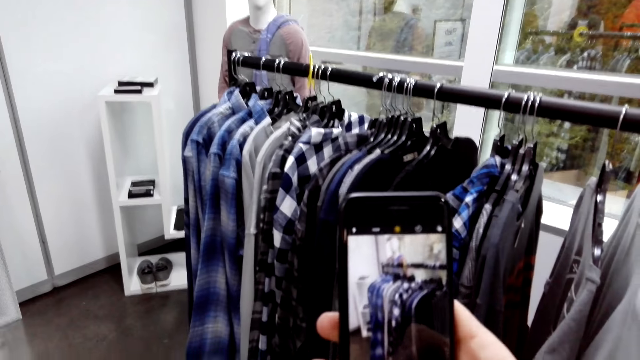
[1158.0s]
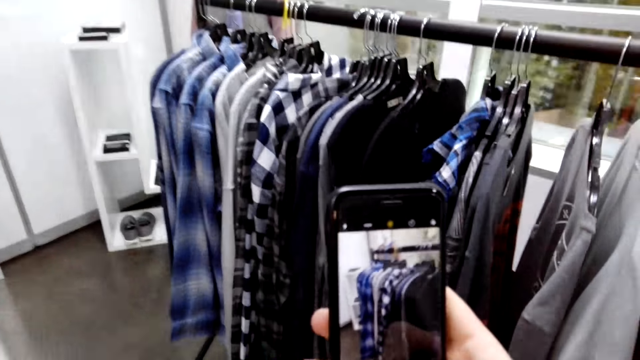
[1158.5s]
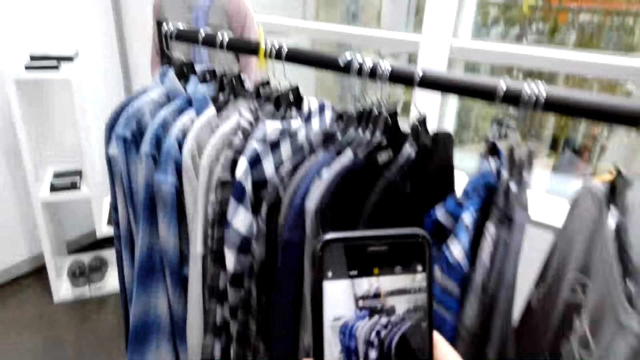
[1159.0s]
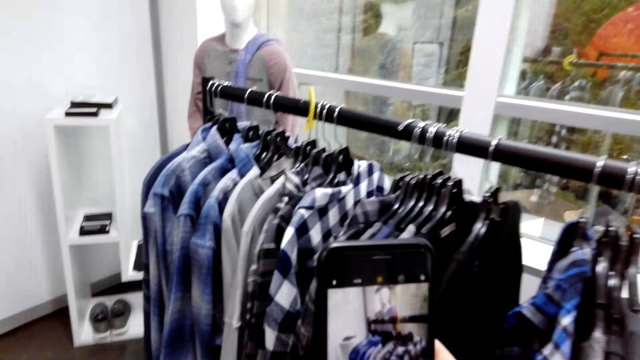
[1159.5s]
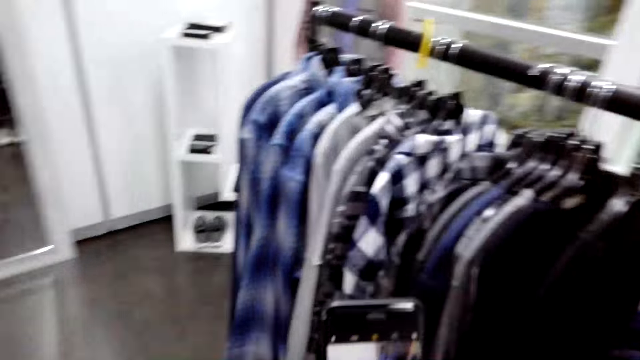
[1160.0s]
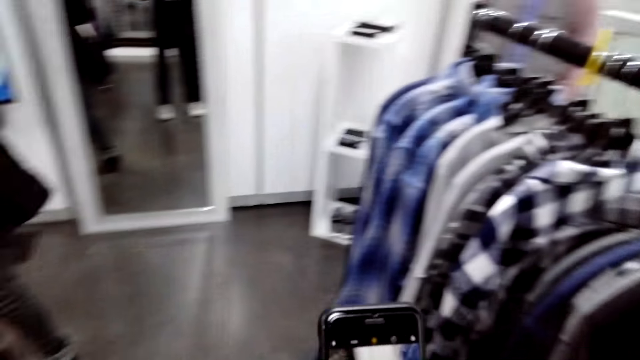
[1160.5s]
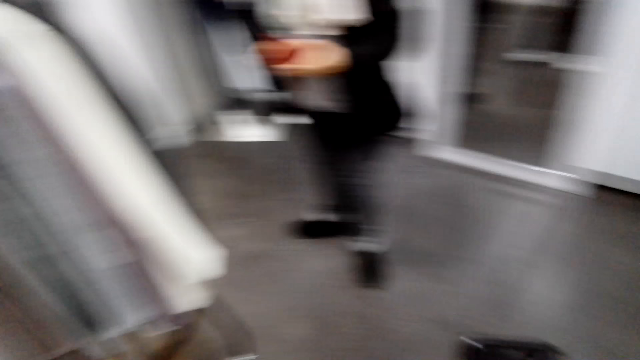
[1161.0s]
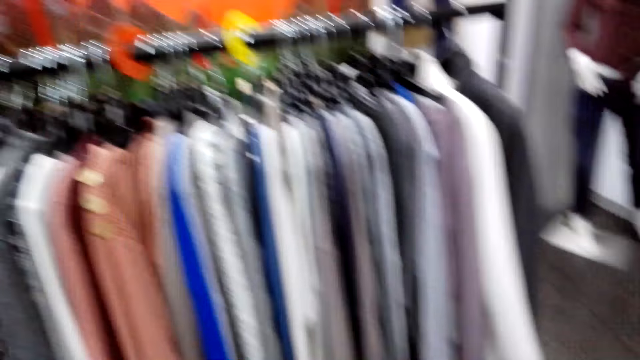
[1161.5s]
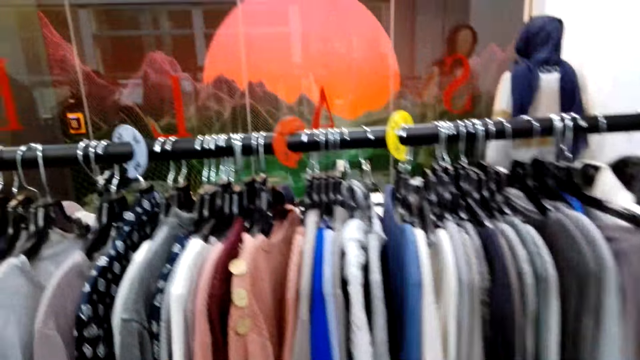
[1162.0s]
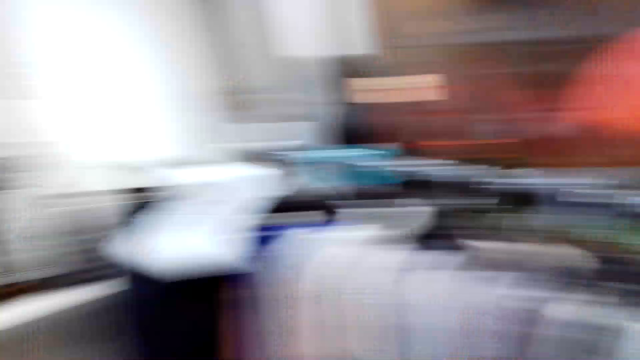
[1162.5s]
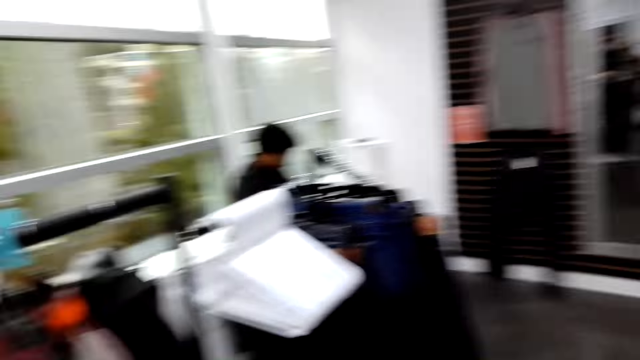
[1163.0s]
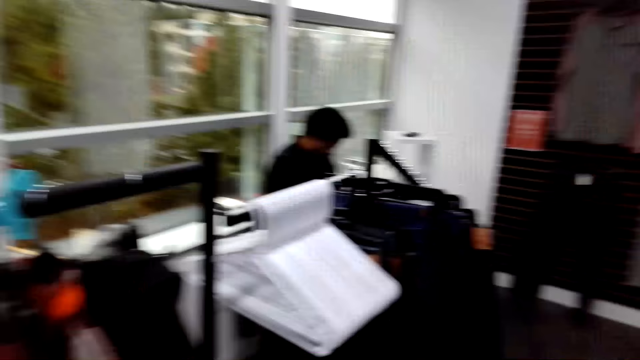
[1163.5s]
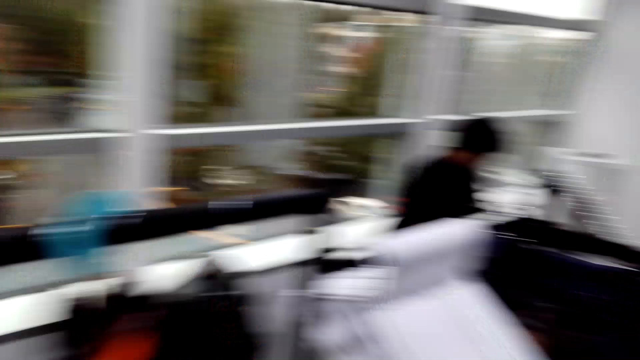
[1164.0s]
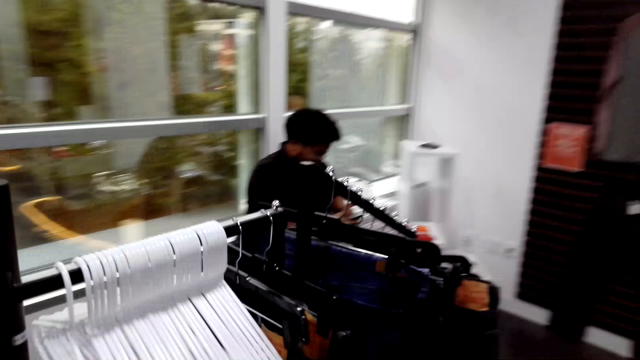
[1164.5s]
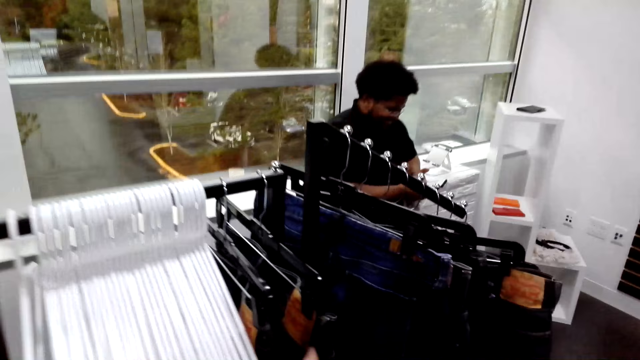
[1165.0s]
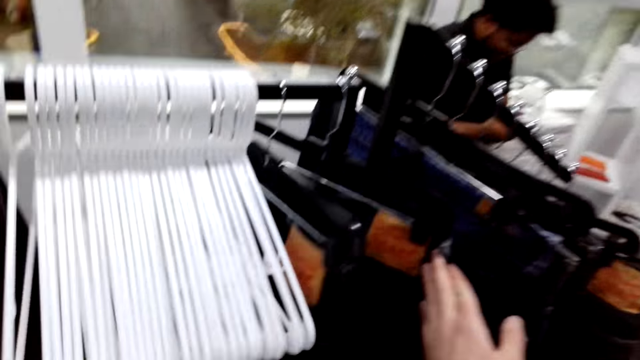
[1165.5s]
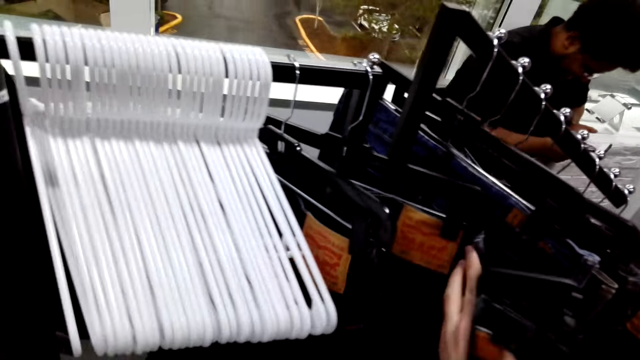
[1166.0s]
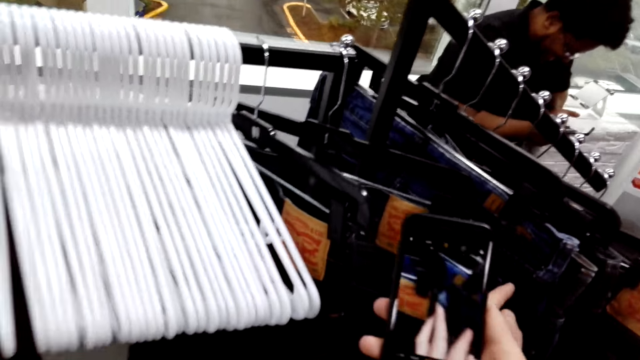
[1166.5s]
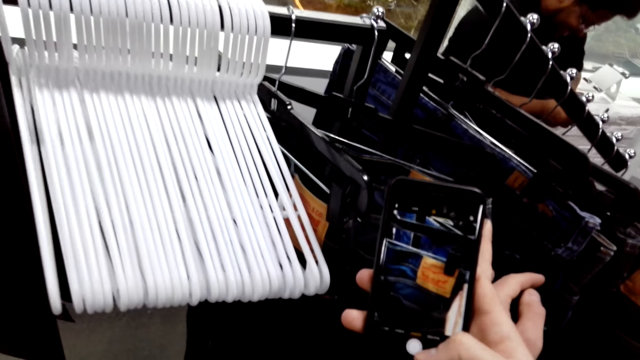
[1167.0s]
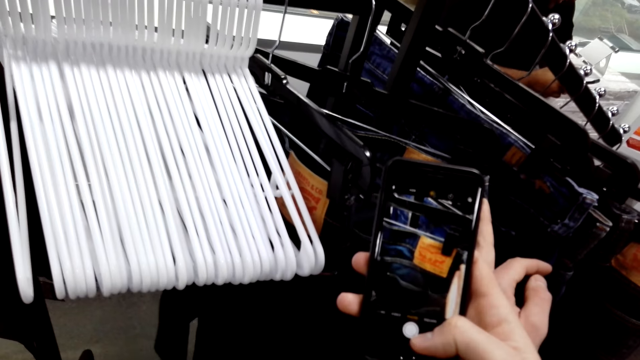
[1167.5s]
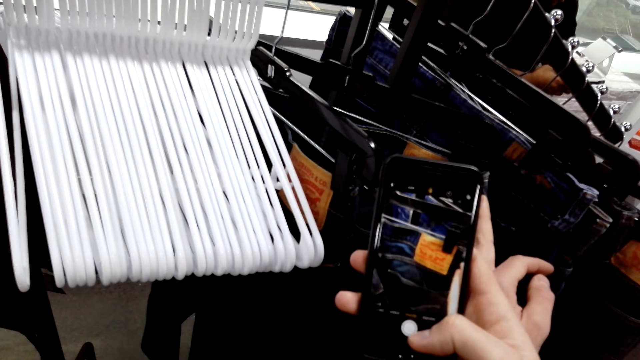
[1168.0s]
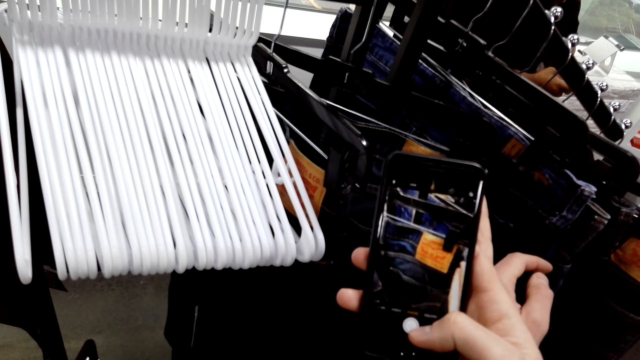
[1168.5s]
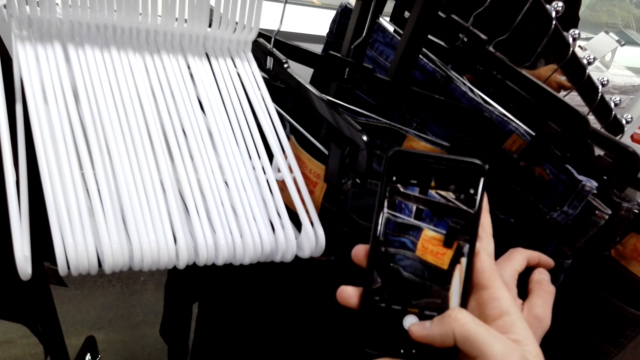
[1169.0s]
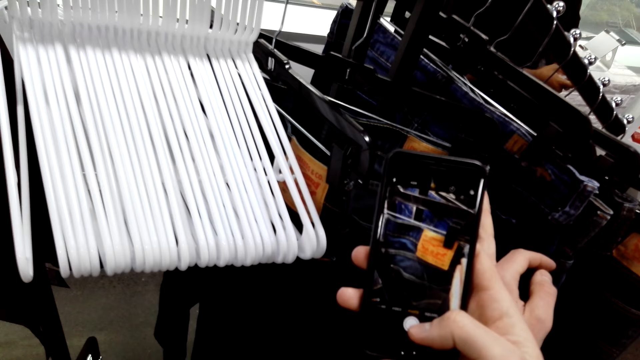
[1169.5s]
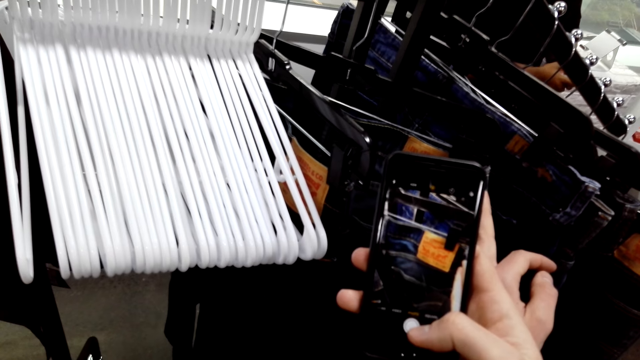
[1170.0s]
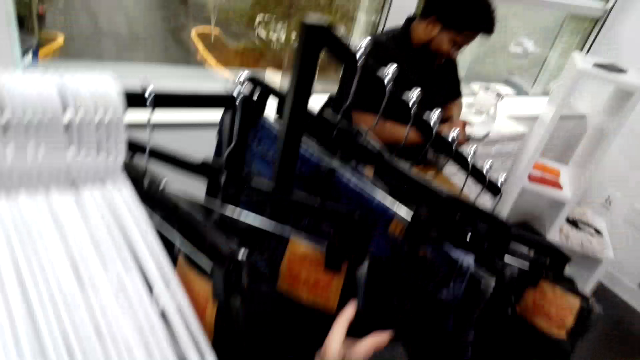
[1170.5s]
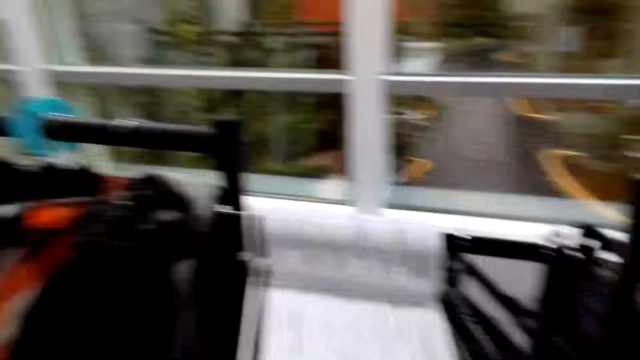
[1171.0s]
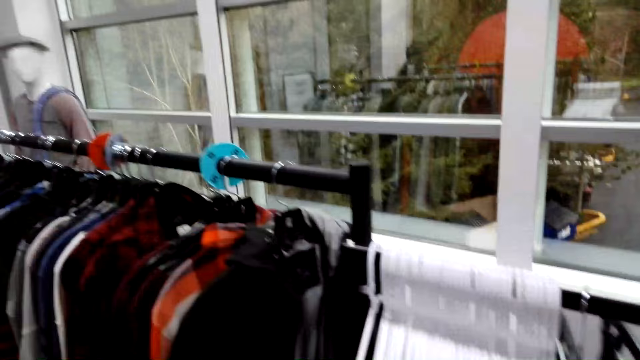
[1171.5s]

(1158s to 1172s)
The camera wearer looks around. They walk around. They converse. They take a photo of the trouser. A man dials the phone. The camera wearer uses the phone.

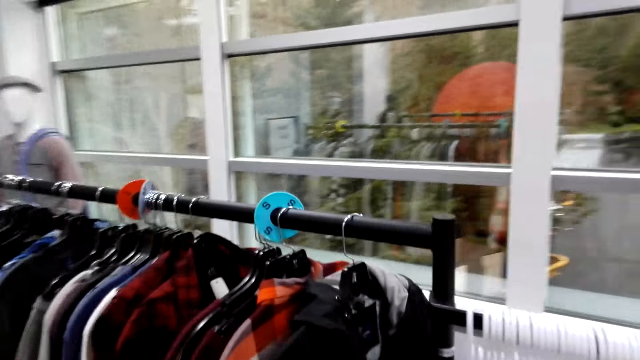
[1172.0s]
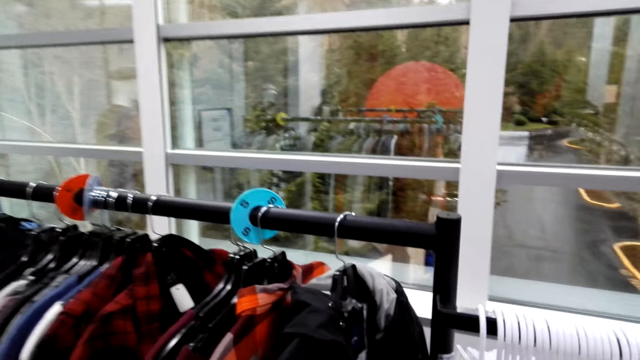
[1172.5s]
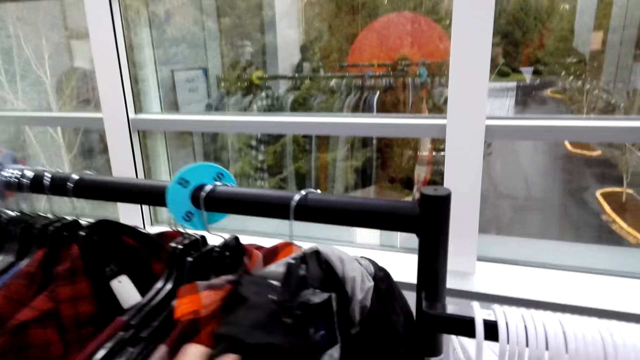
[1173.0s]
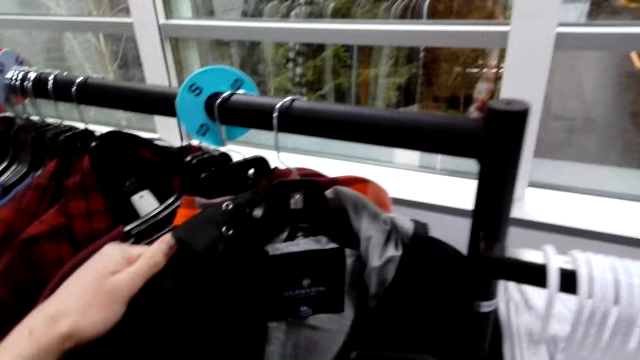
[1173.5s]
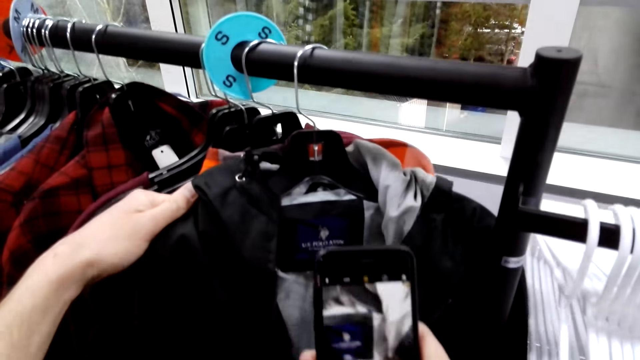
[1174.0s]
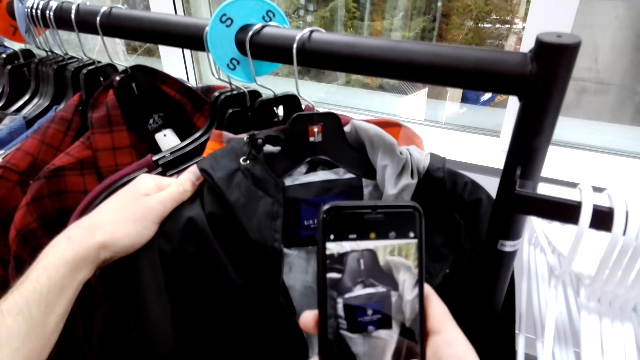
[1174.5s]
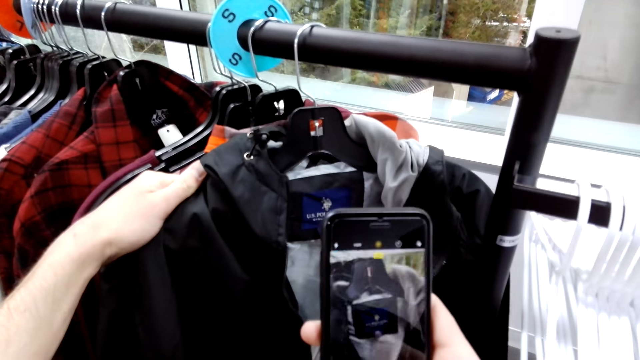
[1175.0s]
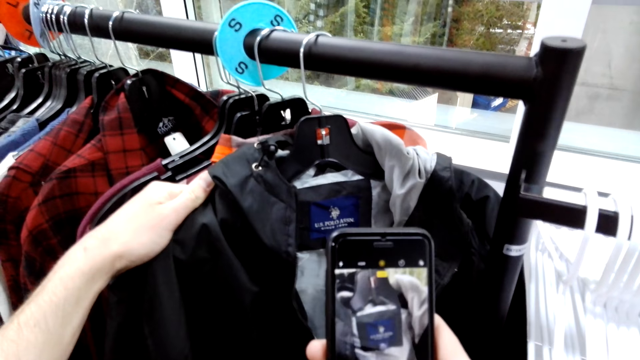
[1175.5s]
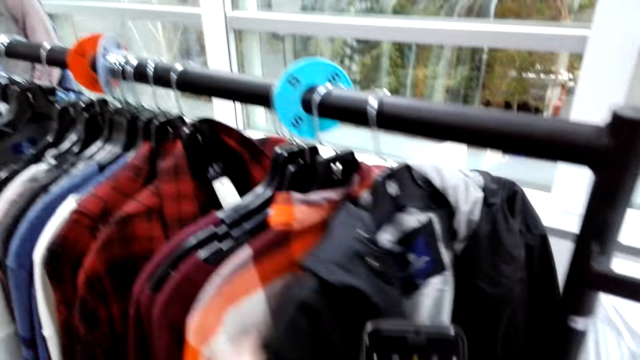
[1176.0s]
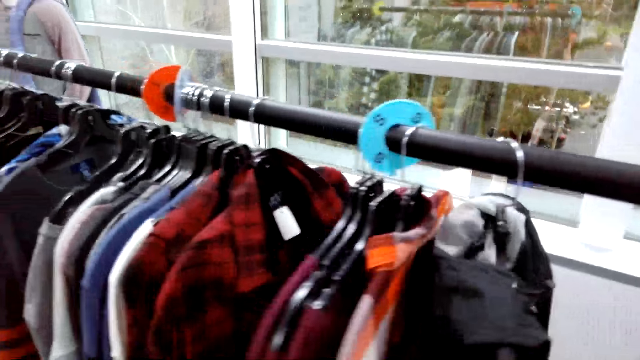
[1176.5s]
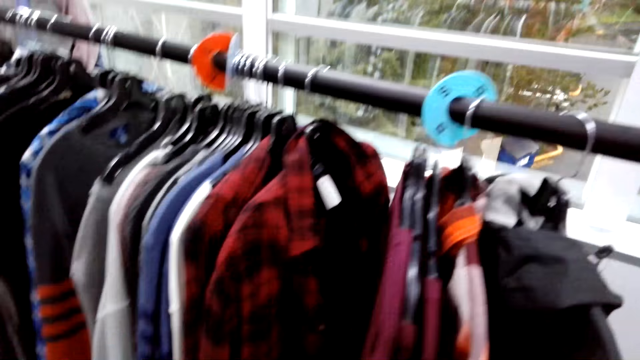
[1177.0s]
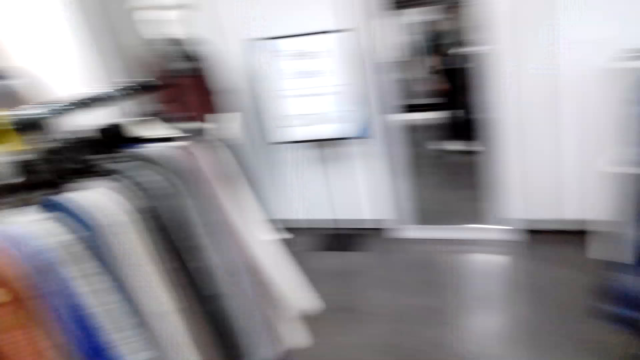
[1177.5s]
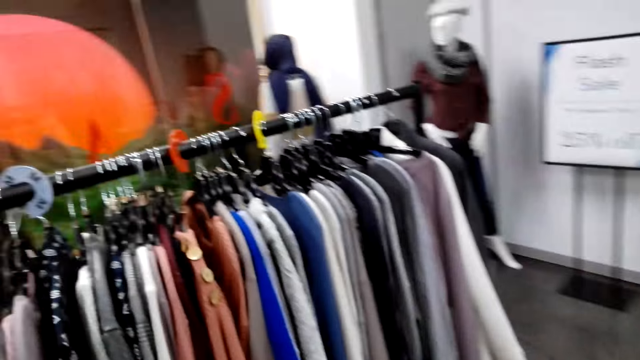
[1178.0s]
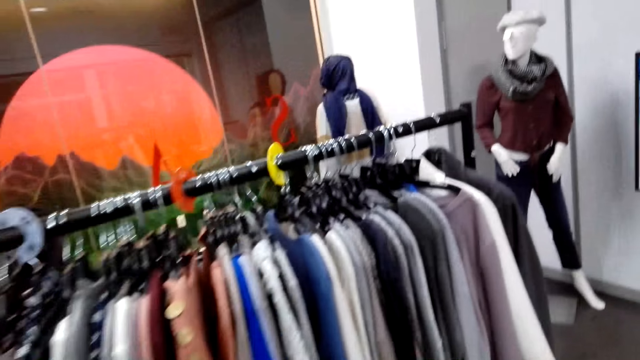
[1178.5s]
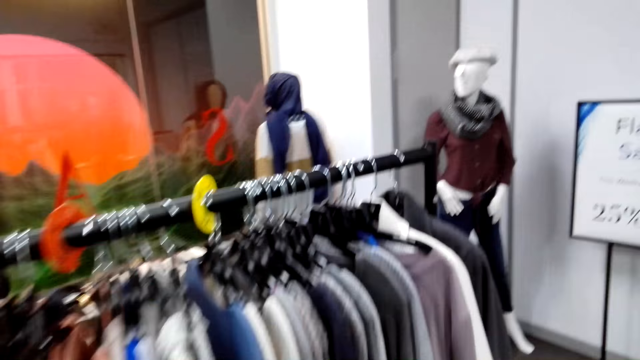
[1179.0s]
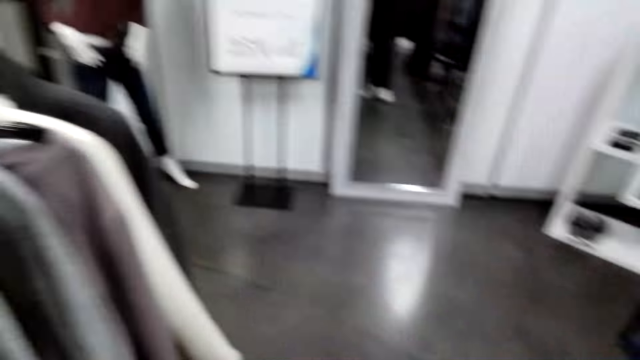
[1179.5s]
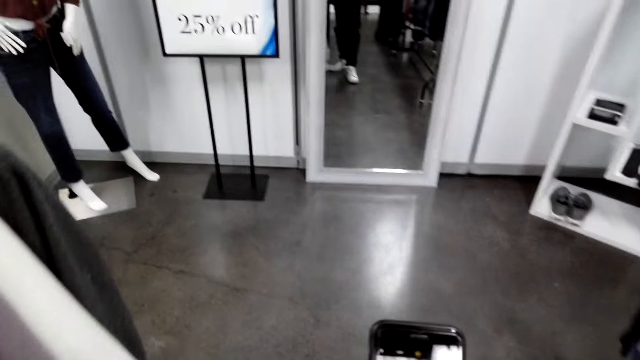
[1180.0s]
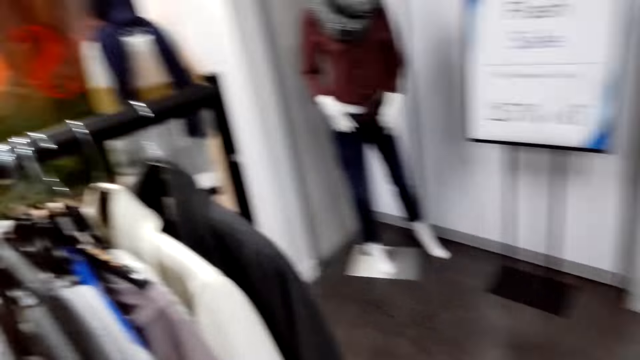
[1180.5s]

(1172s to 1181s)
The camera wearer holds a shirt. They take a photo of the jacket. They use the phone. They look around.
